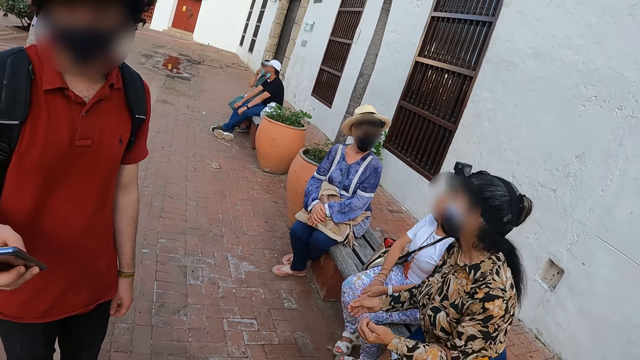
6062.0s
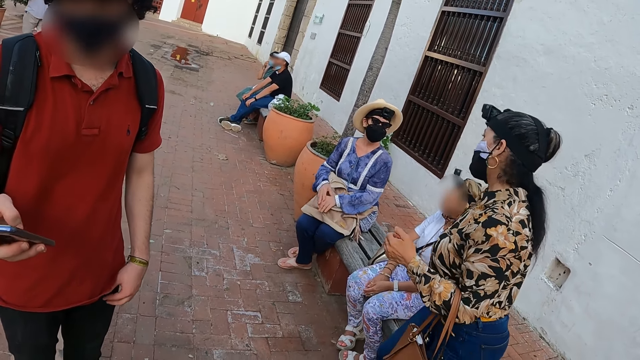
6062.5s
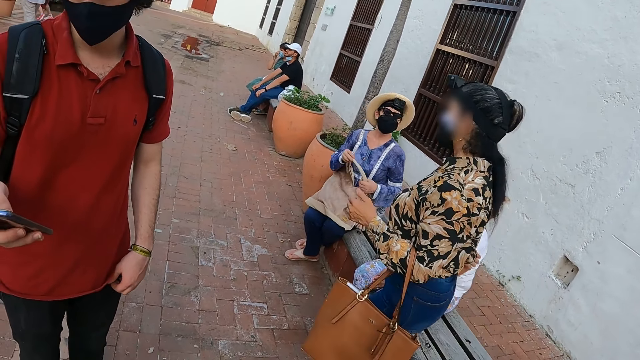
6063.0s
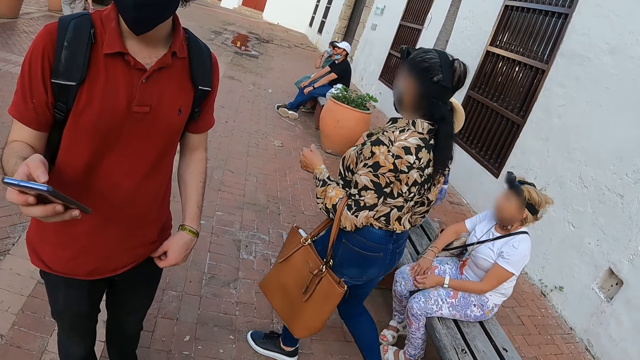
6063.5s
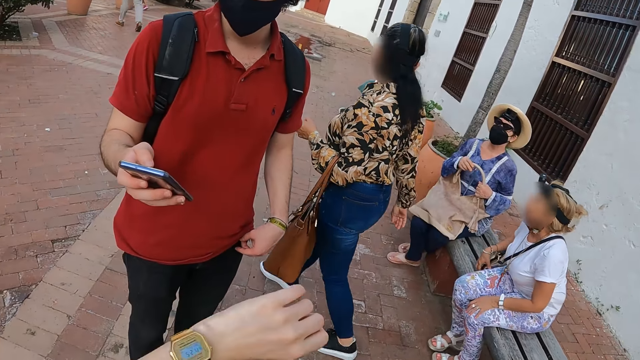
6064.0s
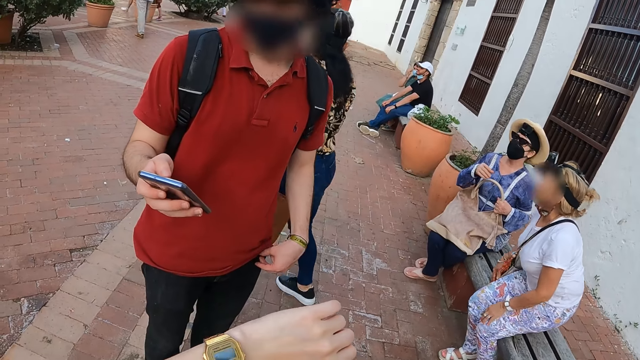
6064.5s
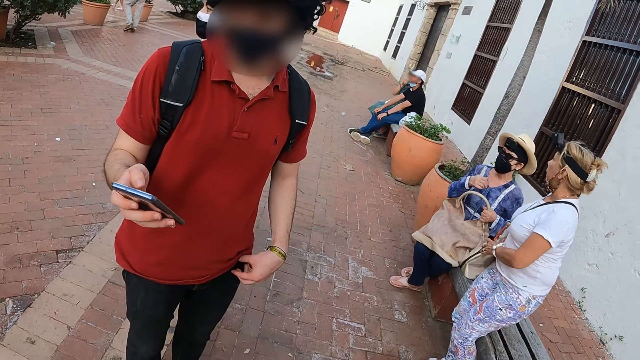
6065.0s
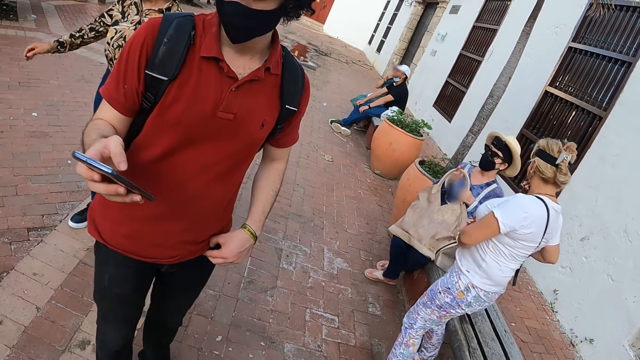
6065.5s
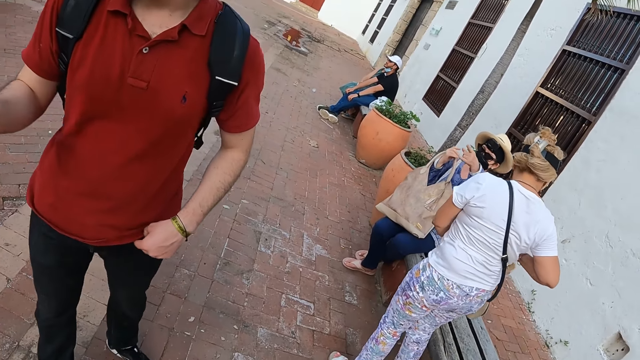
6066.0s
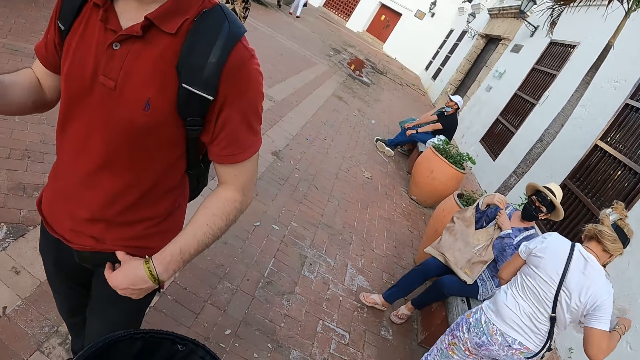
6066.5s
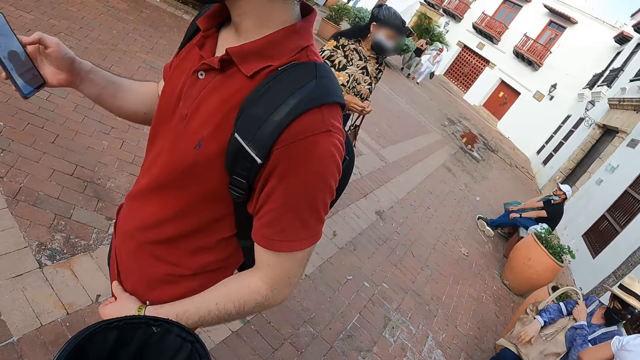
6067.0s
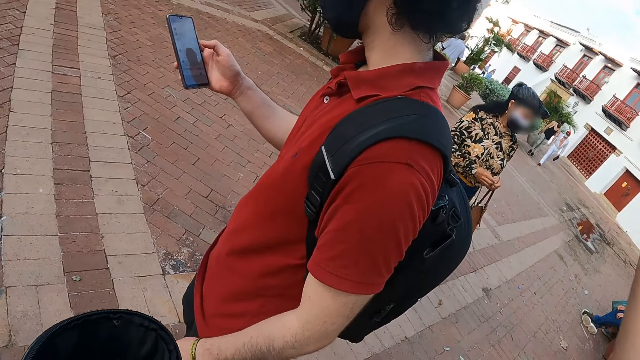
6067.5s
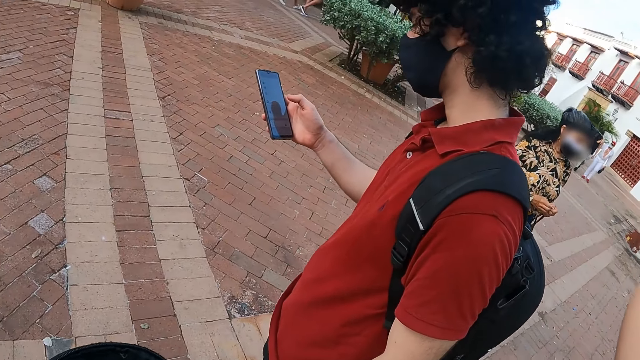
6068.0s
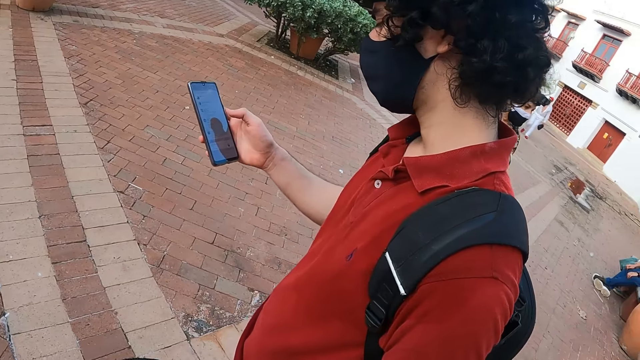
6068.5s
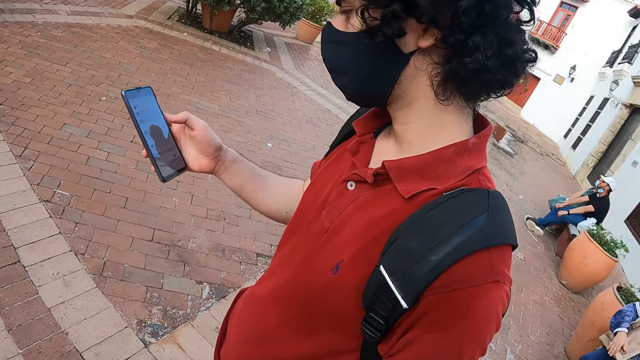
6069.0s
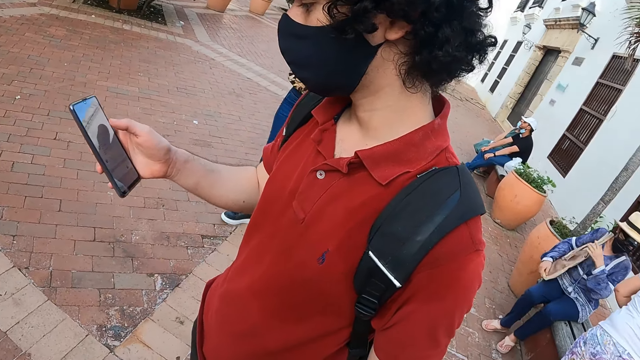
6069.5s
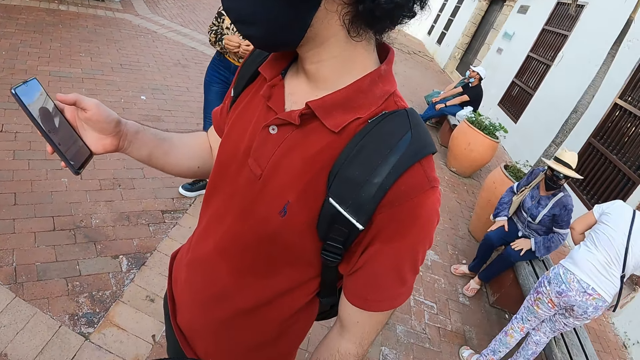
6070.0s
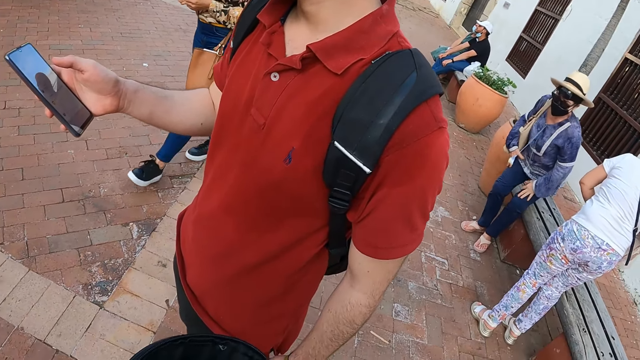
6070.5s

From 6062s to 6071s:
A woman walks around the pavement. The camera wearer interacts with a man. The woman walks from her seat. The man looks at a screen of a mobile phone.

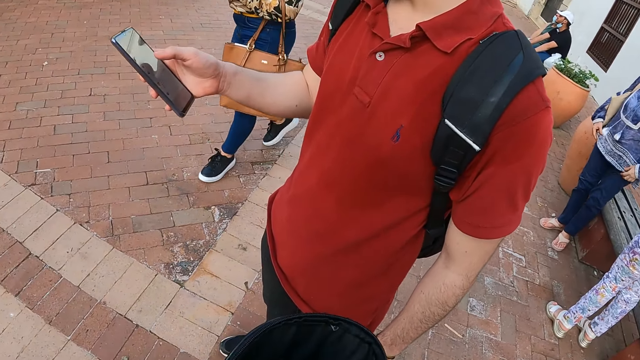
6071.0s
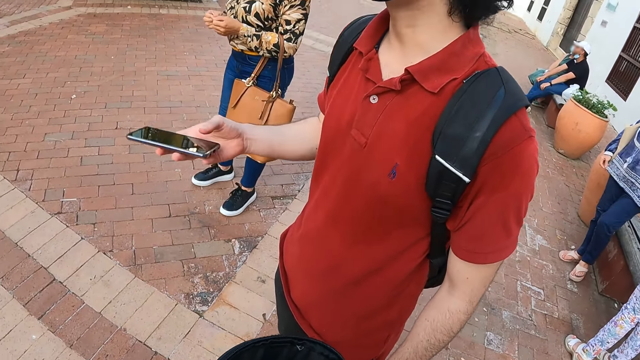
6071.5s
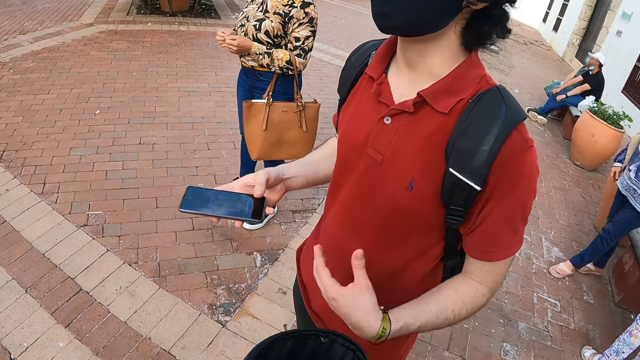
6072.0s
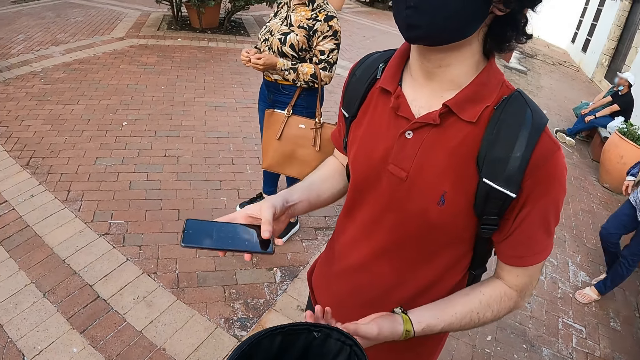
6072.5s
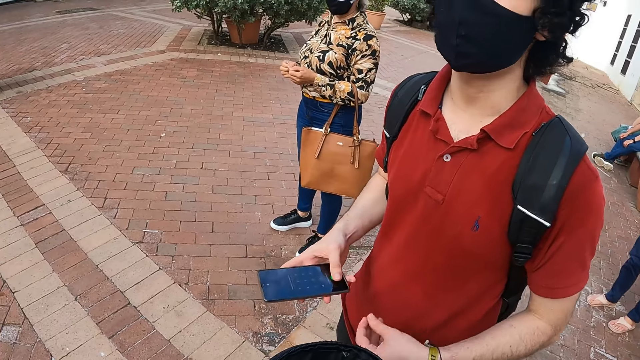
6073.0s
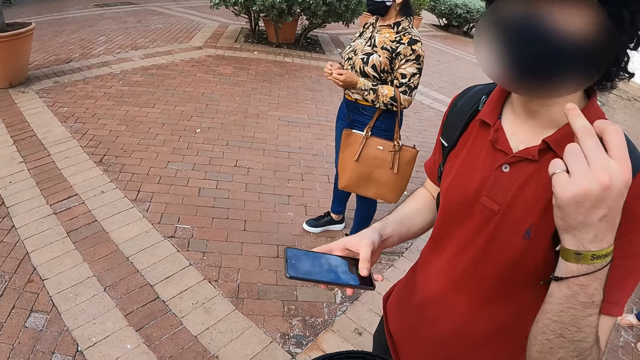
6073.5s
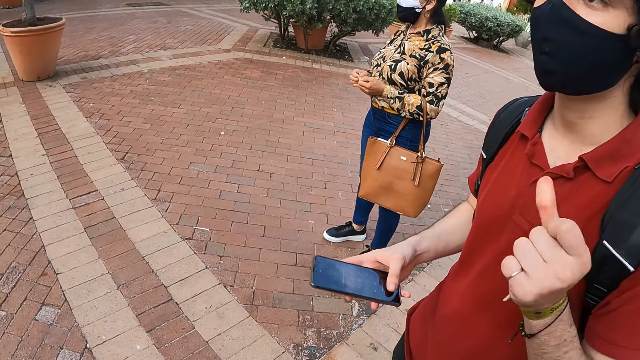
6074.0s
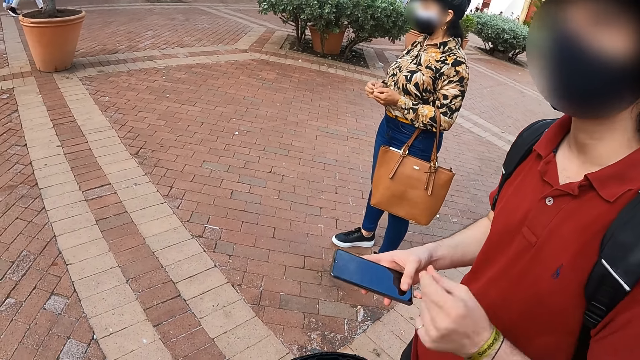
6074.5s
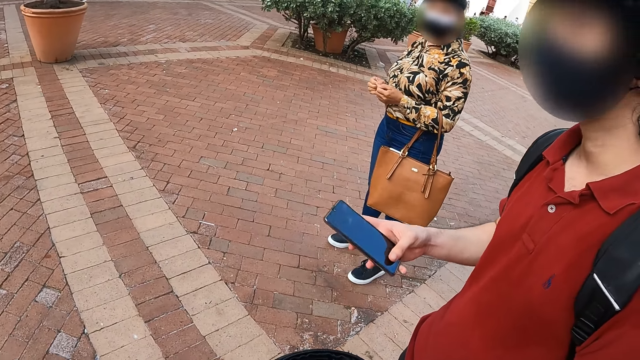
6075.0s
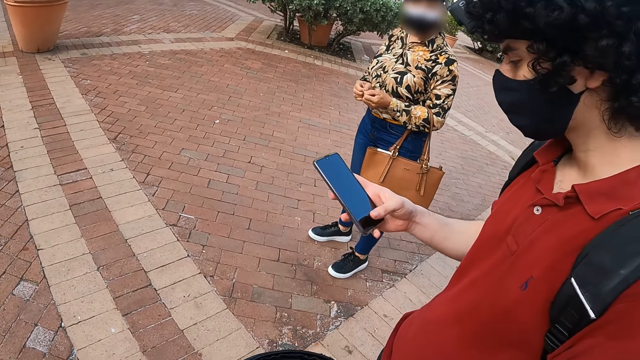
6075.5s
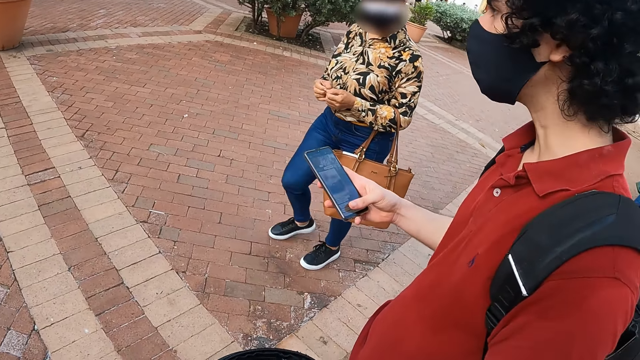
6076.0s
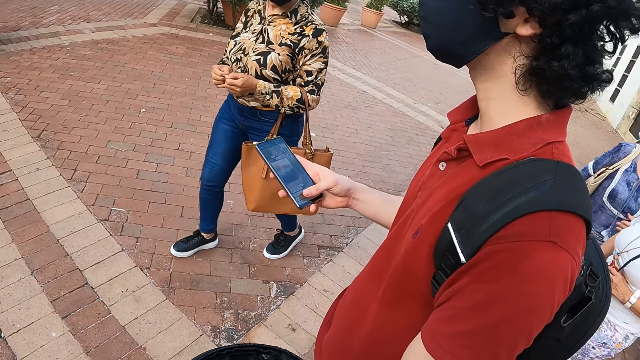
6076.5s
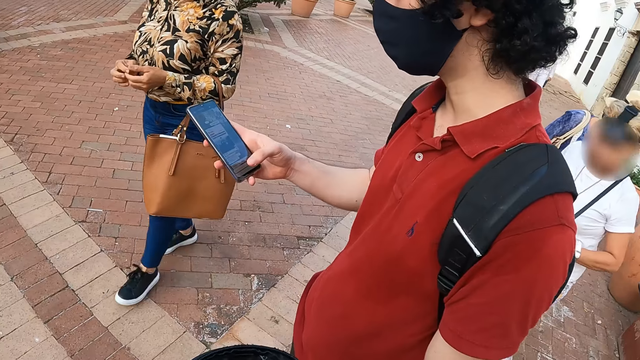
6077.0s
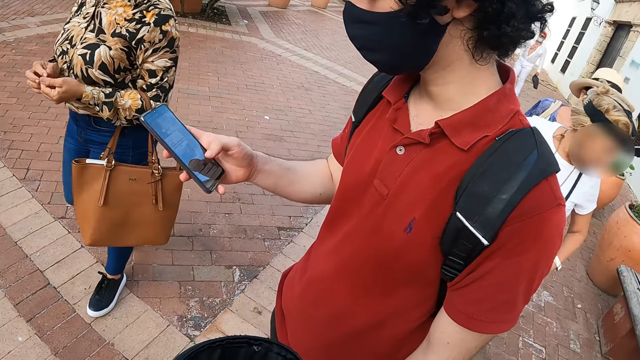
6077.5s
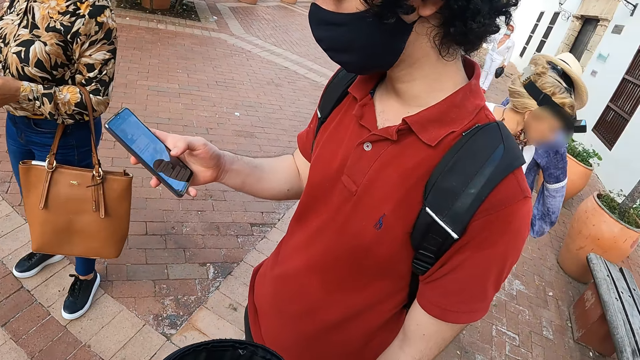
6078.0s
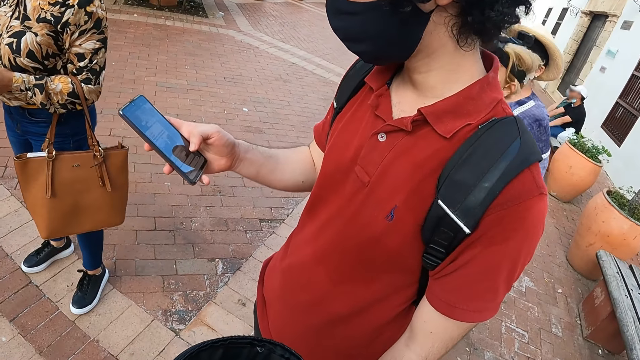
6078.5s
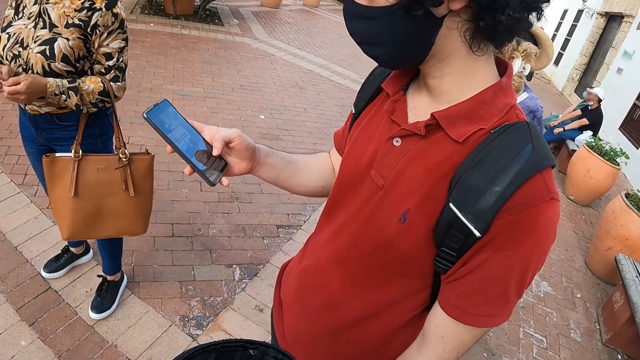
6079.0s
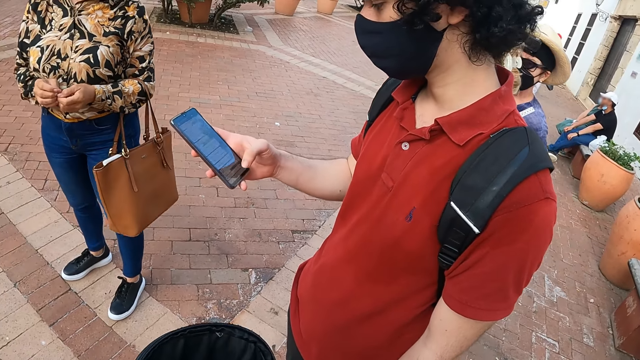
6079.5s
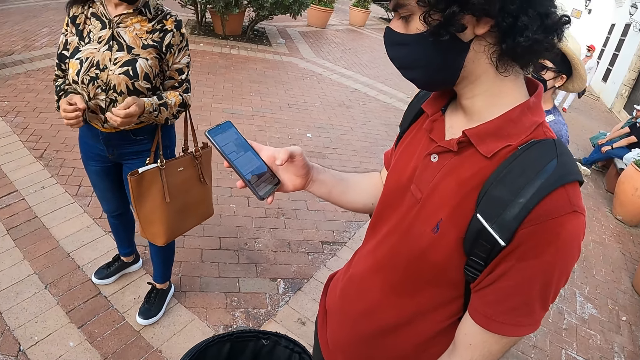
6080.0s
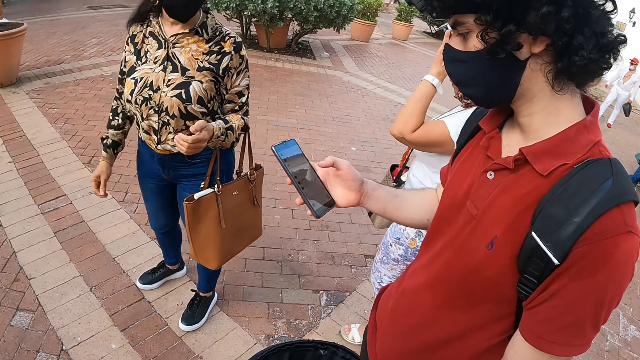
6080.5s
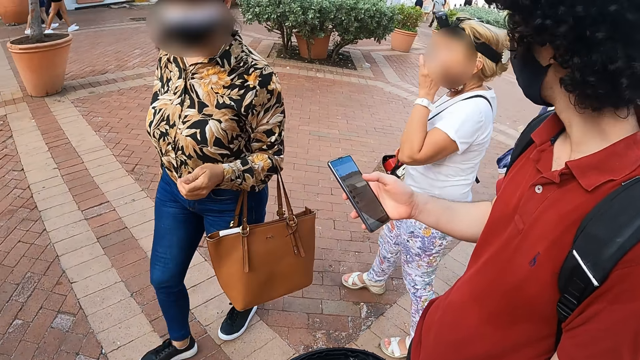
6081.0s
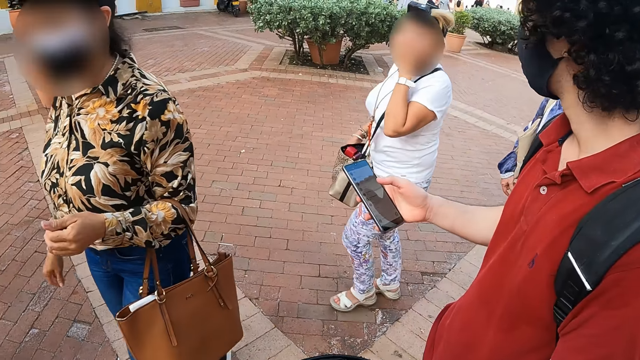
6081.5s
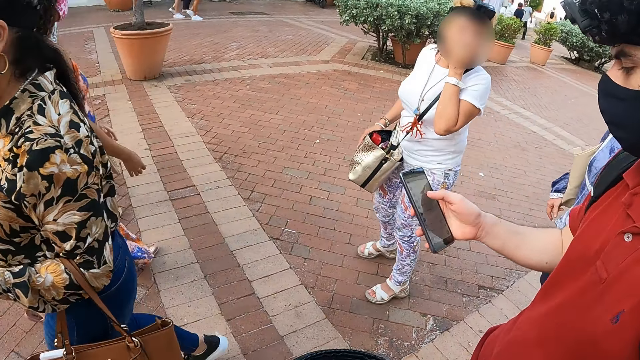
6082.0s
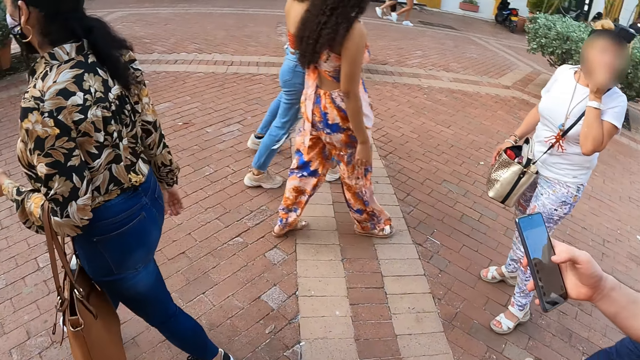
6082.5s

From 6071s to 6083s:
A man makes gestures. The man interacts with the camera wearer. The man operates the phone. A woman walks on a pavement. The woman interacts with the man. The camera wearer walks around the pavement.
